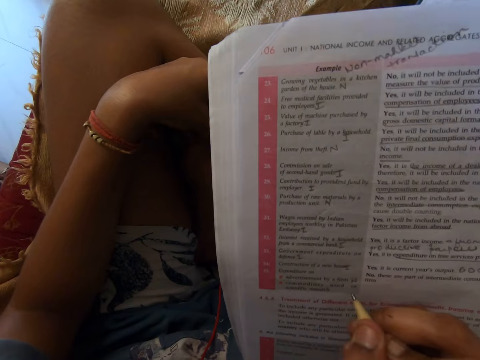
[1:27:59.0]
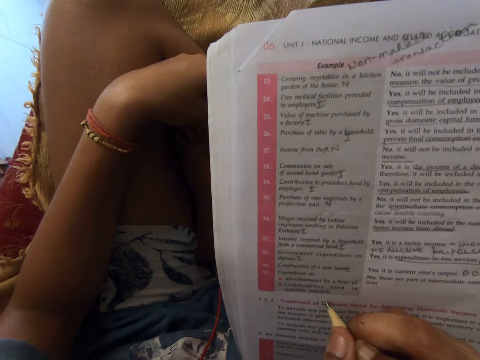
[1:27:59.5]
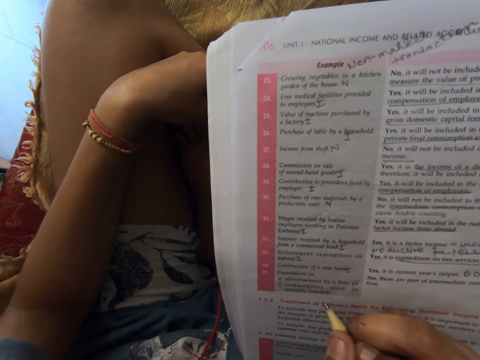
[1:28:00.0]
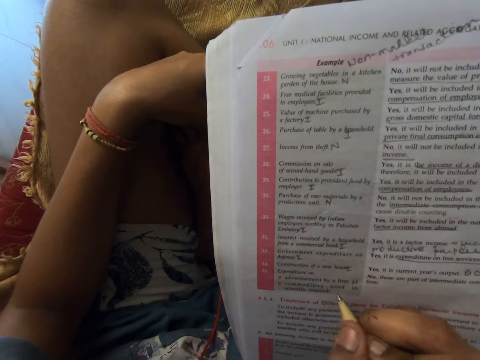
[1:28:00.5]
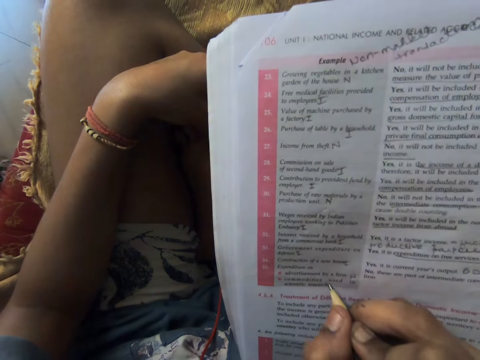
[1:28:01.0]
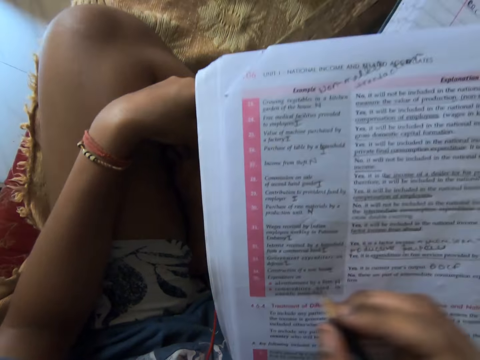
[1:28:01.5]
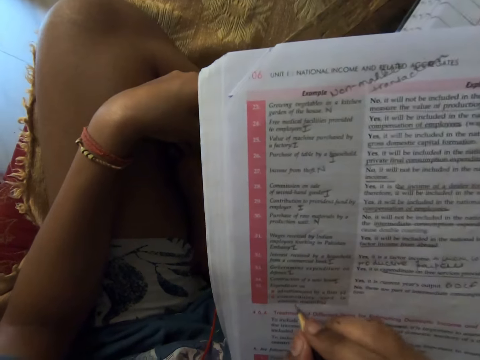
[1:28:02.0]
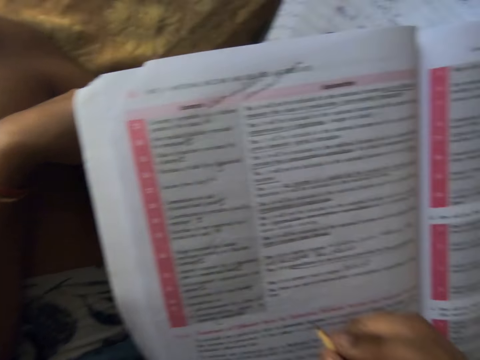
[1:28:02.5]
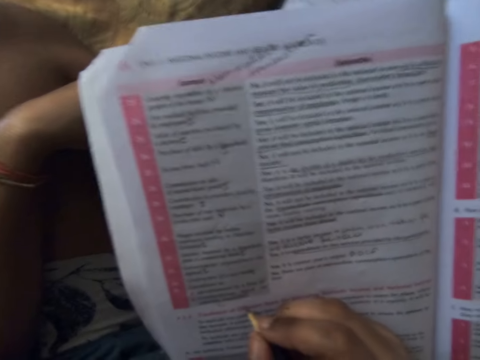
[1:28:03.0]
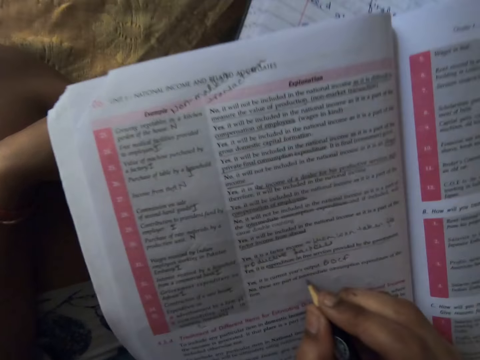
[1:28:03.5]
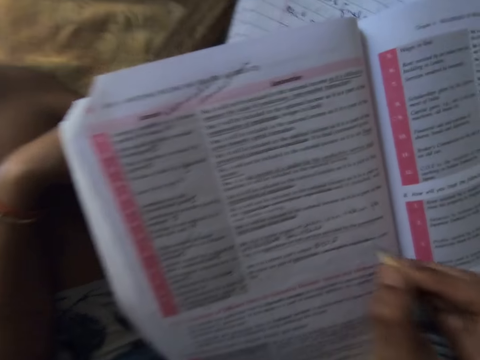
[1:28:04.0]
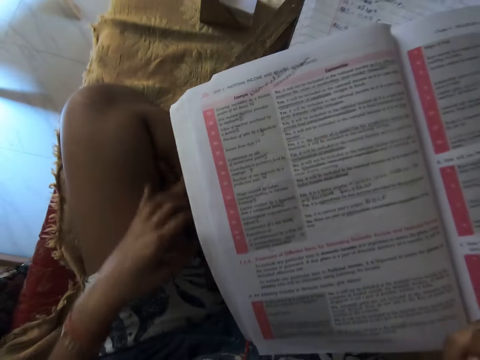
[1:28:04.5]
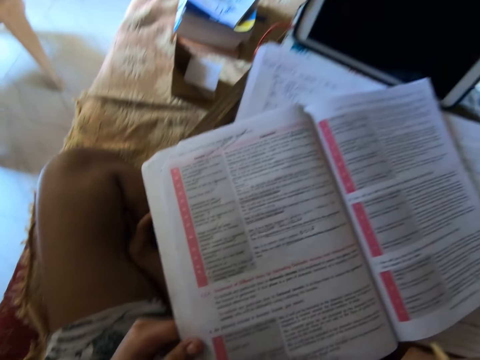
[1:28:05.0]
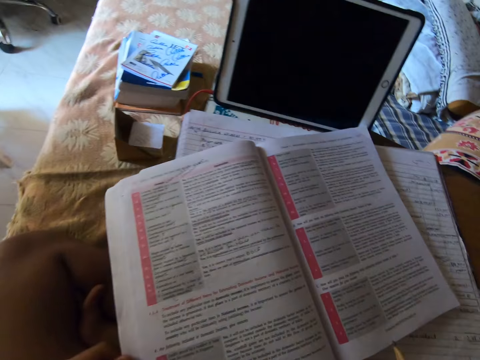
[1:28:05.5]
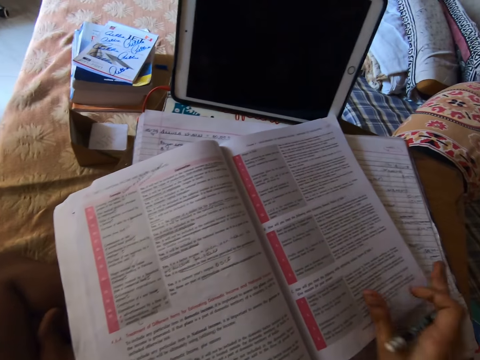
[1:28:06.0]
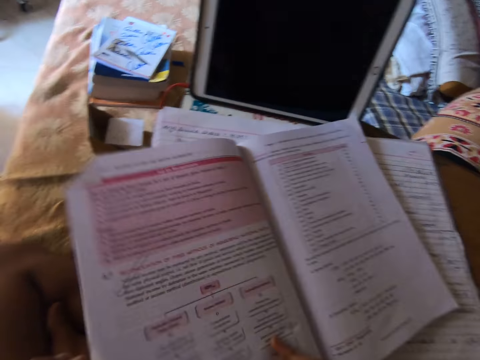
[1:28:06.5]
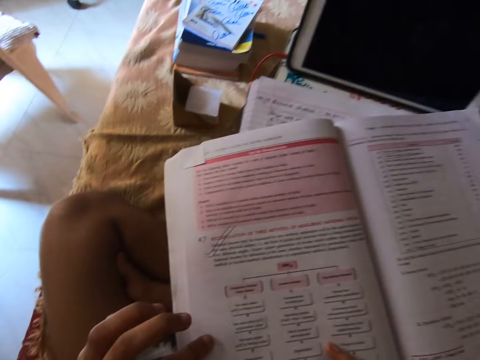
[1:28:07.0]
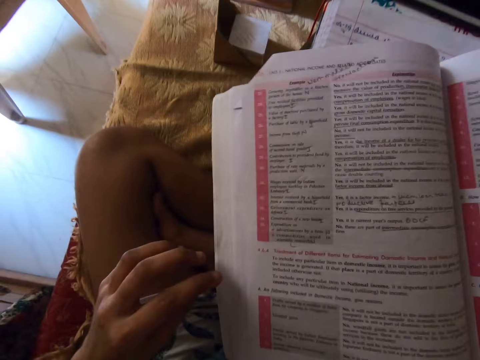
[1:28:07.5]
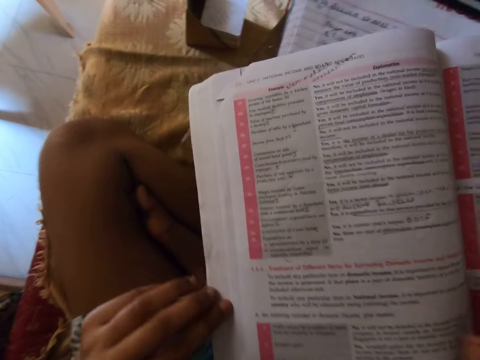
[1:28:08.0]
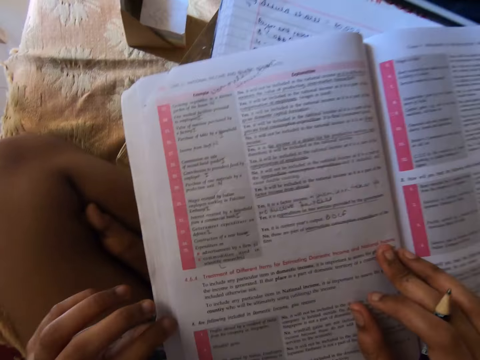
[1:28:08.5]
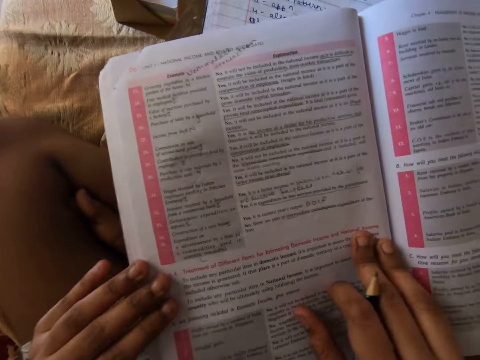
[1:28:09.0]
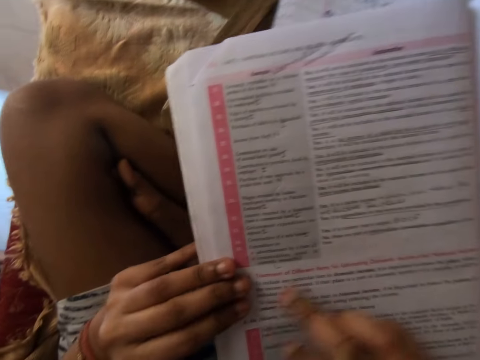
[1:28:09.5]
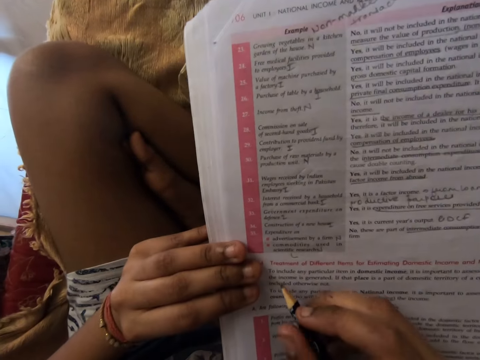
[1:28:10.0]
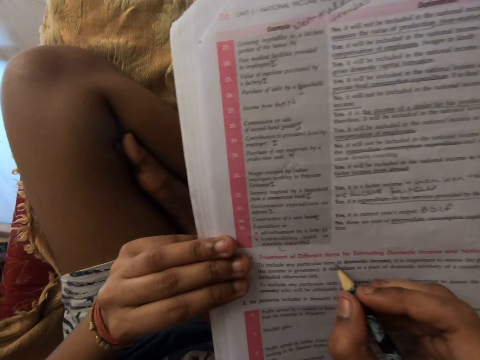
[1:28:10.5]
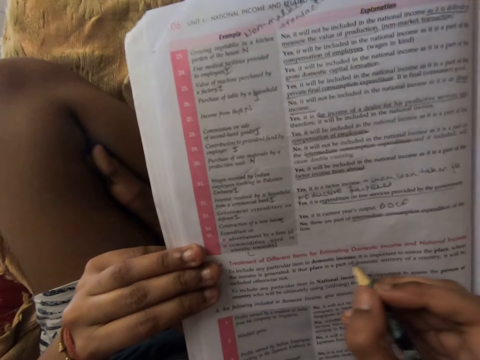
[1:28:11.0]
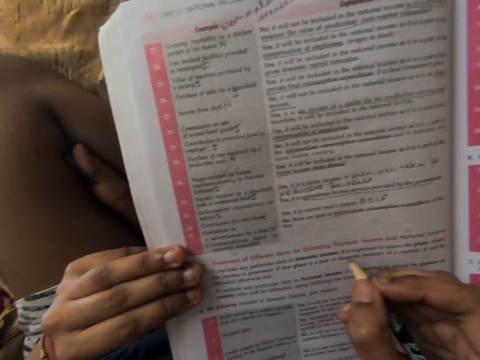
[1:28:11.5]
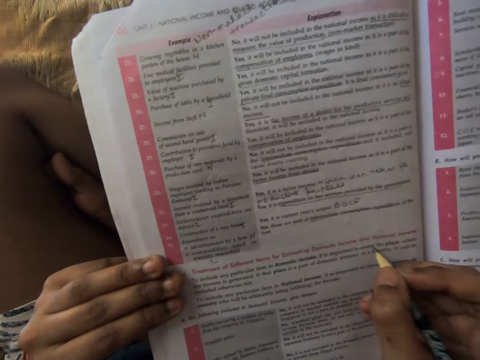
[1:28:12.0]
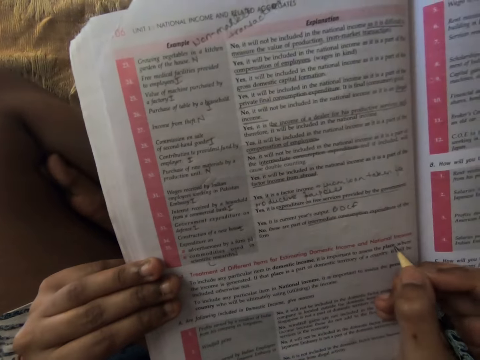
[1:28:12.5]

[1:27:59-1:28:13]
The camera wearer moves her hand towards her. She holds the book with her hand. She adjusts the textbook with her left hand. She pushes the book forward. She moves her hand with the pencil forward. She flips the page of the textbook with her right hand. She adjusts the textbook with her hands. She lifts up a part of the book, lowers the book, presses on the book with her hand and pushes the book forward. She moves the hand with the pencil towards her other hand. She stares at the book. She studies the textbook with the pencil in her right hand. She points on the book with the pencil.

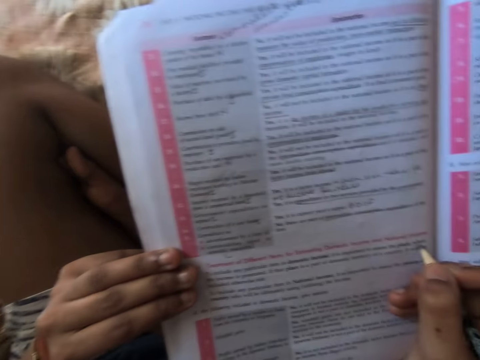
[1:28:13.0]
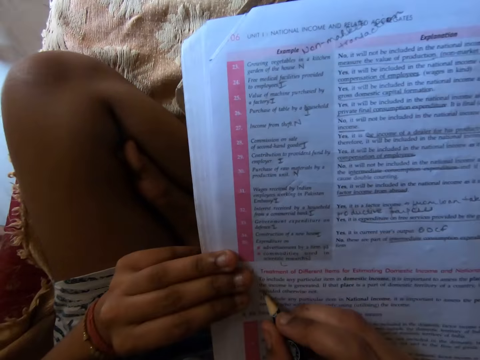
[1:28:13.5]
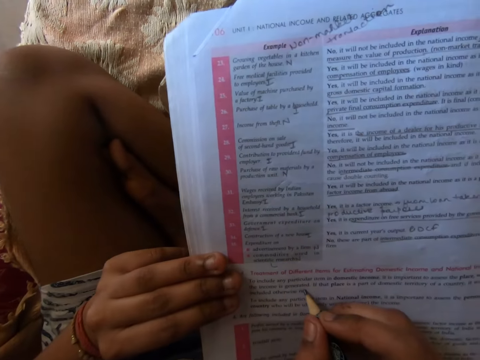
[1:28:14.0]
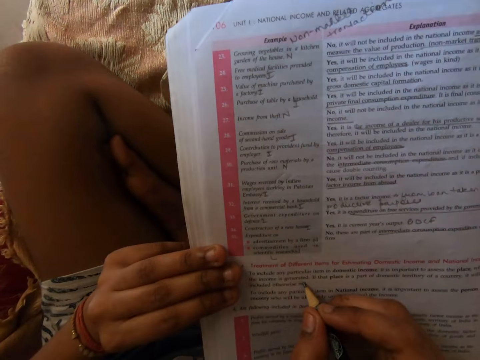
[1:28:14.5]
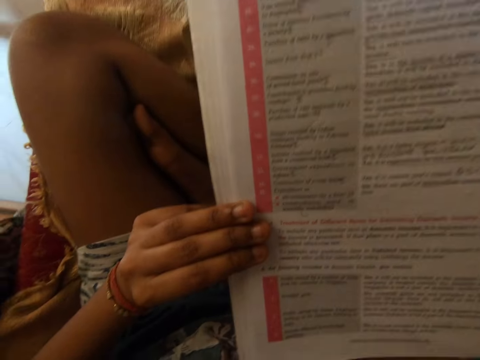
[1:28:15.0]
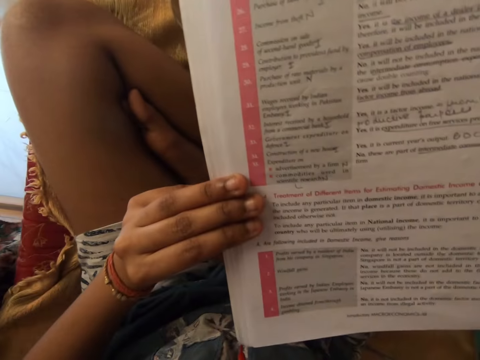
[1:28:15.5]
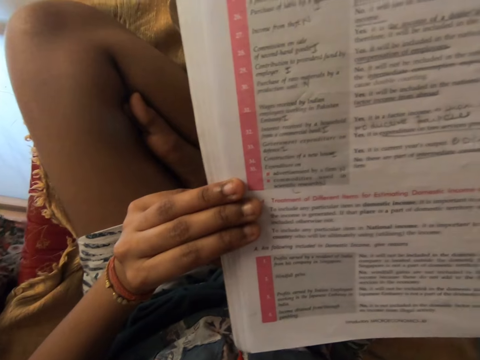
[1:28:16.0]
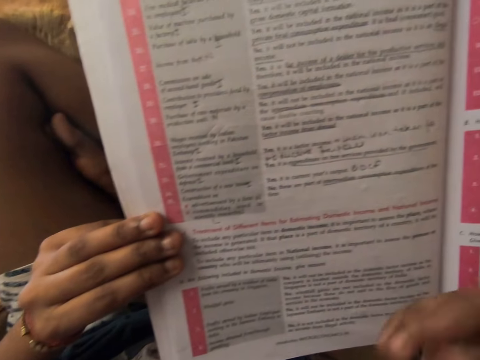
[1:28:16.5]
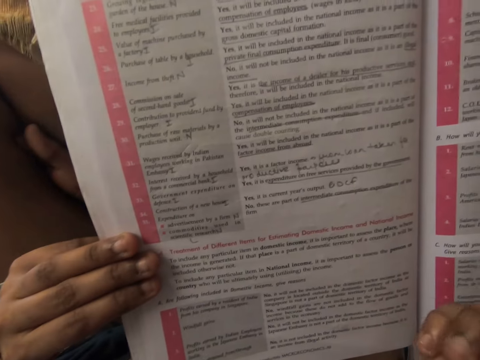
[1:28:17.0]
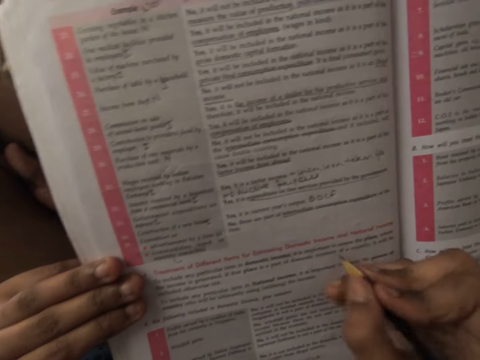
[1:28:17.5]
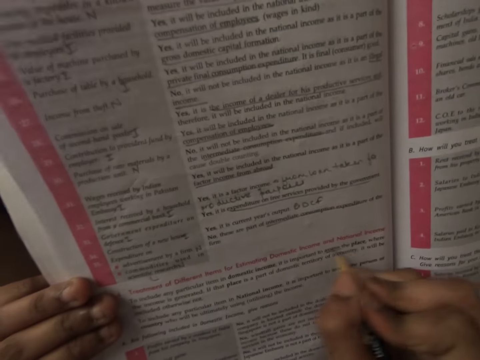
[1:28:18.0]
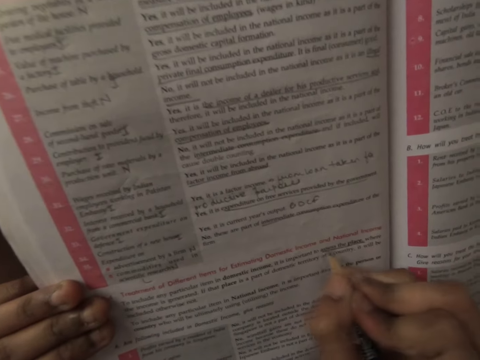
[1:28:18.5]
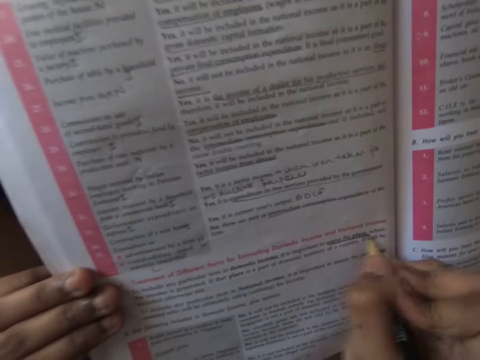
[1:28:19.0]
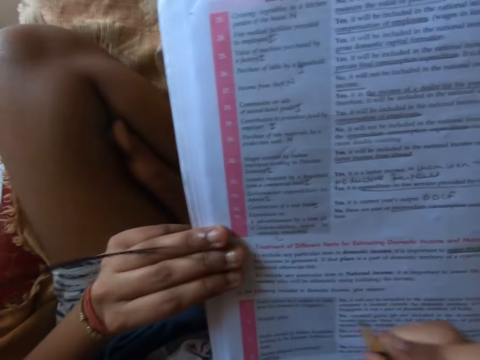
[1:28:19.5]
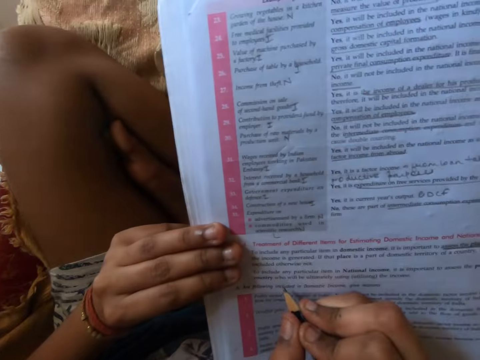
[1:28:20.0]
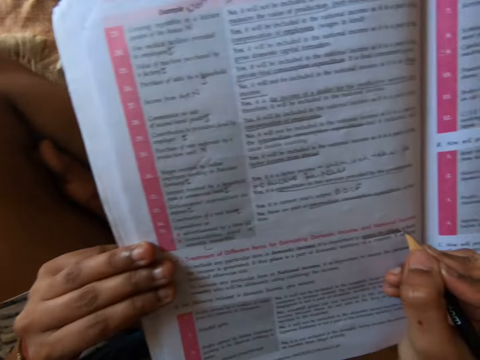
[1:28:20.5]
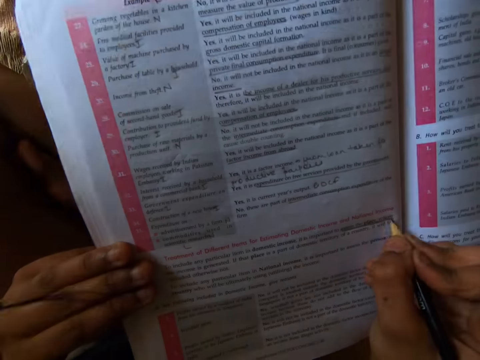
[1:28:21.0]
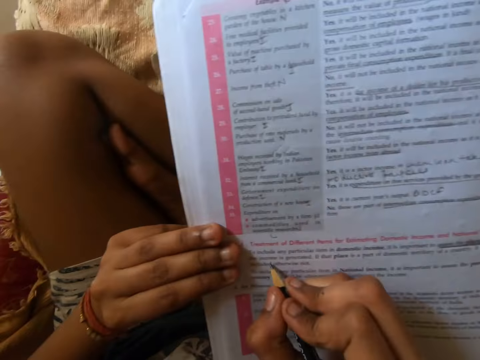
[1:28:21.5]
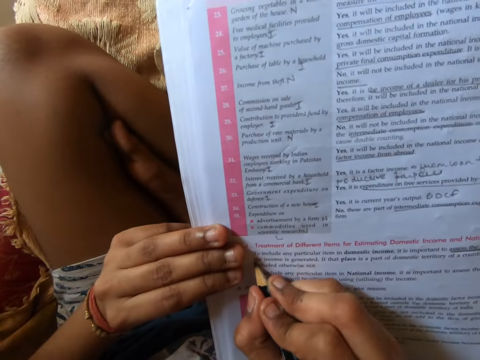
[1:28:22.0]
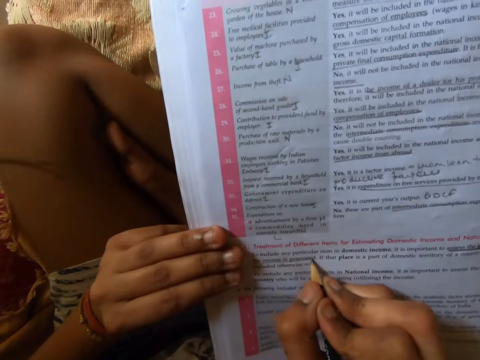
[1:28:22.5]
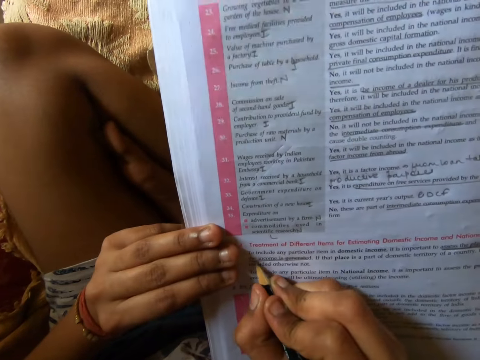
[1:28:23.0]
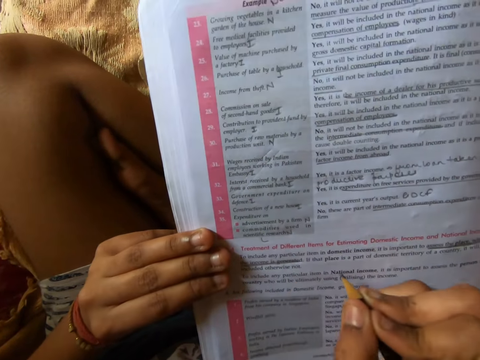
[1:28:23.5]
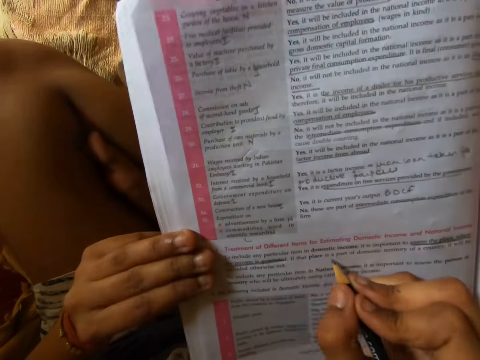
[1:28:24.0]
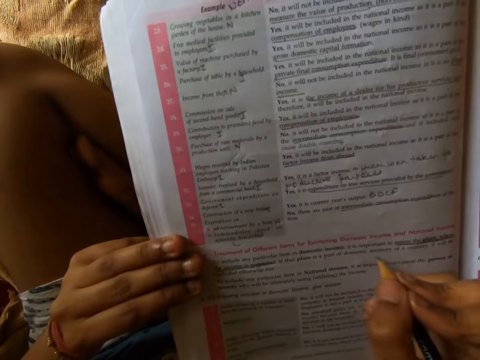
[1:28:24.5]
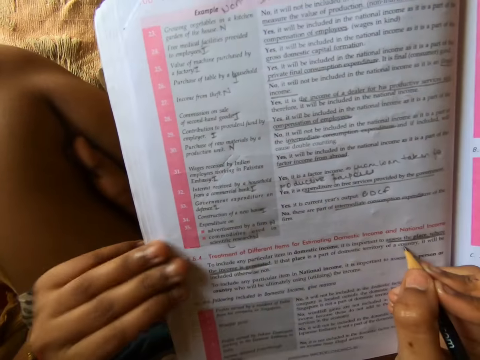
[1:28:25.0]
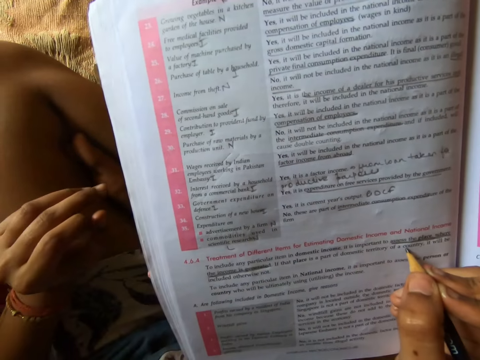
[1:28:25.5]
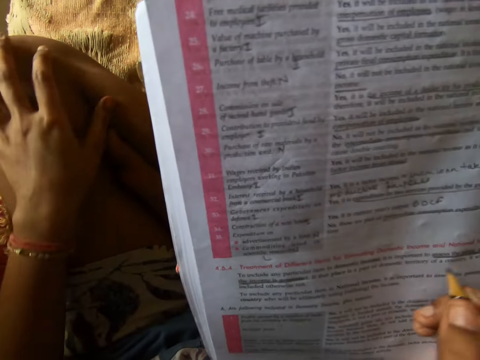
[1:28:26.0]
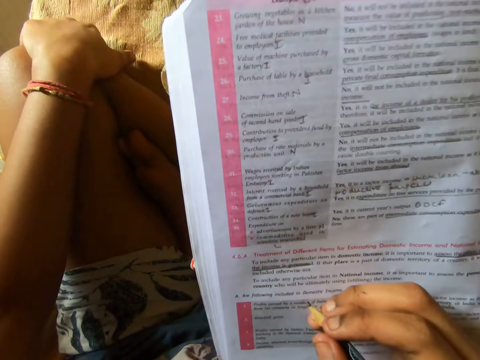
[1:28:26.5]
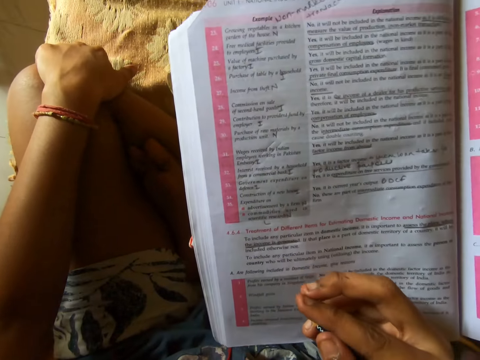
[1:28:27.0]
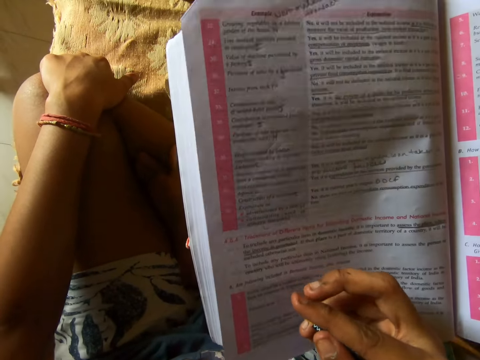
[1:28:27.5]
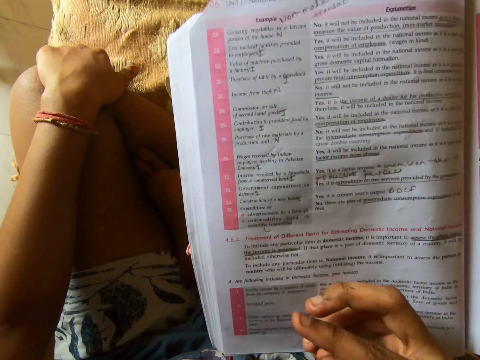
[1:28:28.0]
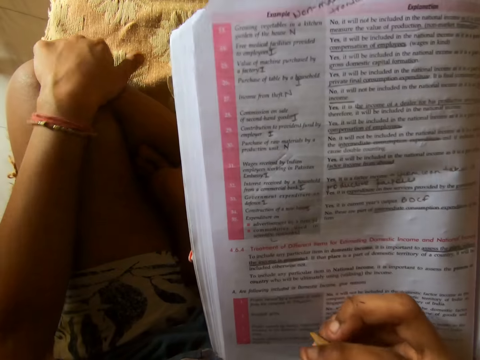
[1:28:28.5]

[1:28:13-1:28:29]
The camera wearer moves her hand towards her. She stares at the book. She moves her hand forward. She writes on the textbook with the pencil in her right hand. She lets go of the book. She rubs her left leg with her left hand. She places her hand on her knee. She rubs her right fingers together.
